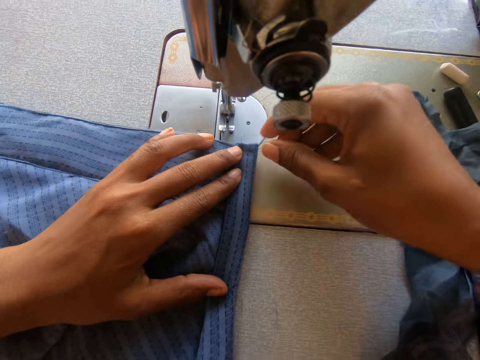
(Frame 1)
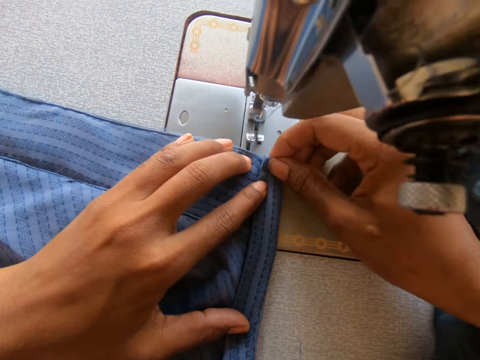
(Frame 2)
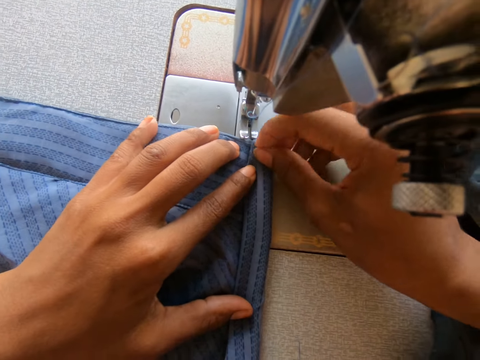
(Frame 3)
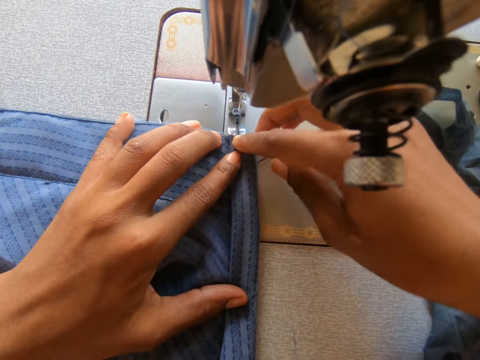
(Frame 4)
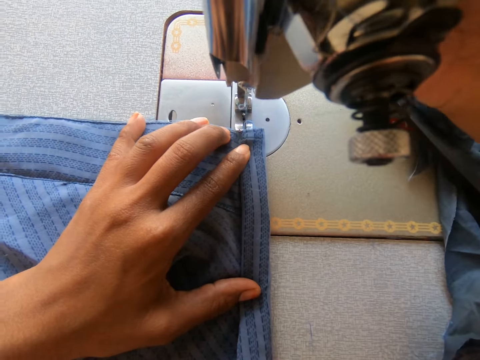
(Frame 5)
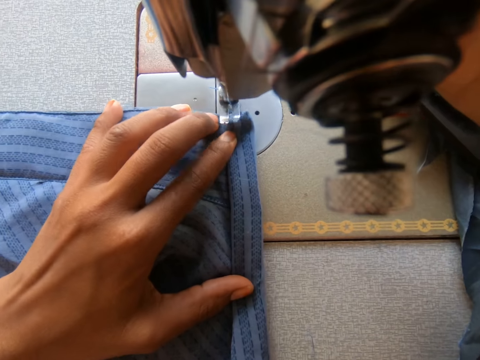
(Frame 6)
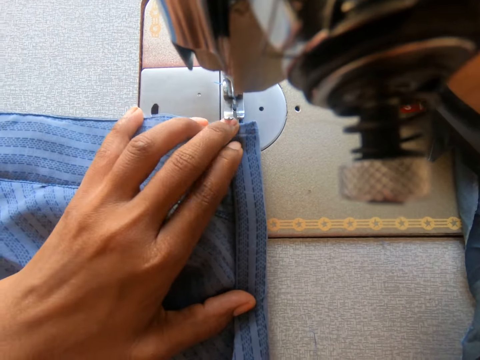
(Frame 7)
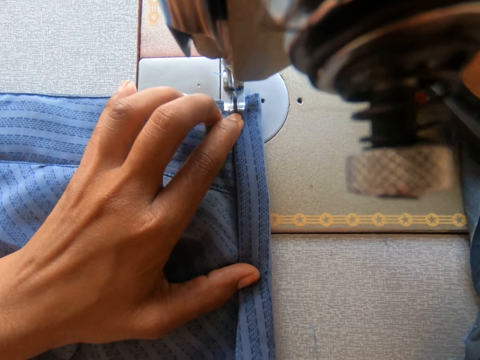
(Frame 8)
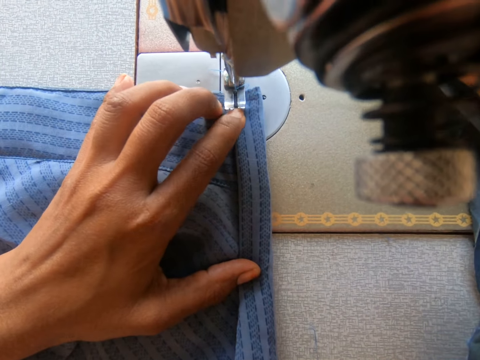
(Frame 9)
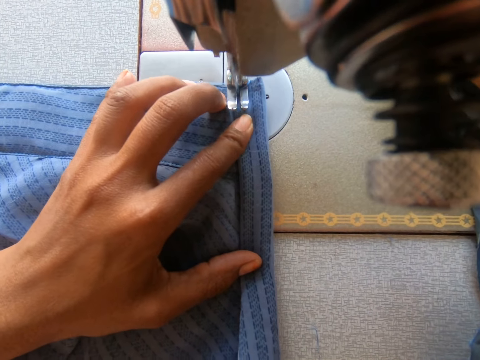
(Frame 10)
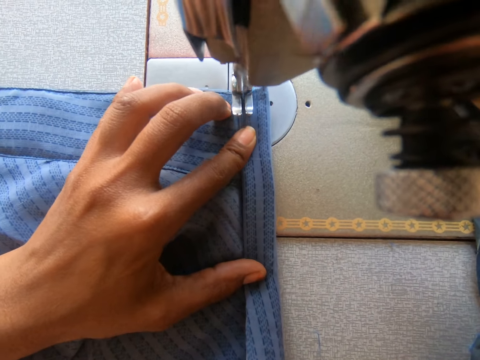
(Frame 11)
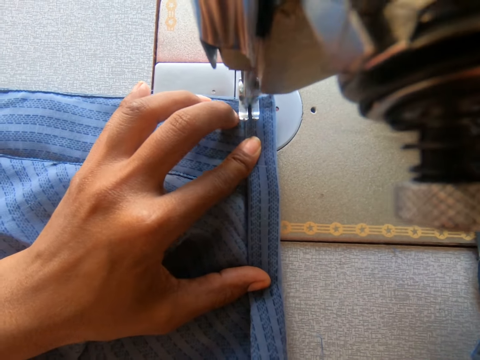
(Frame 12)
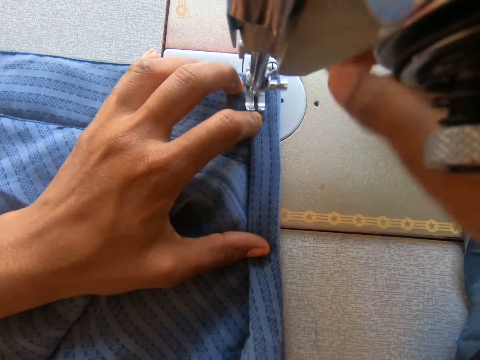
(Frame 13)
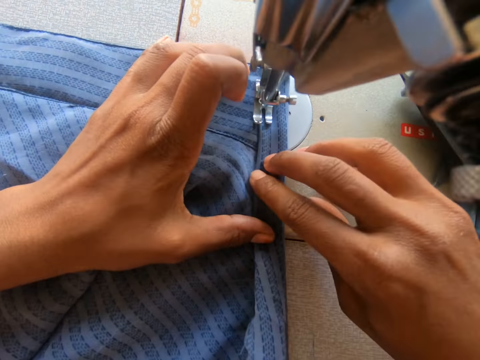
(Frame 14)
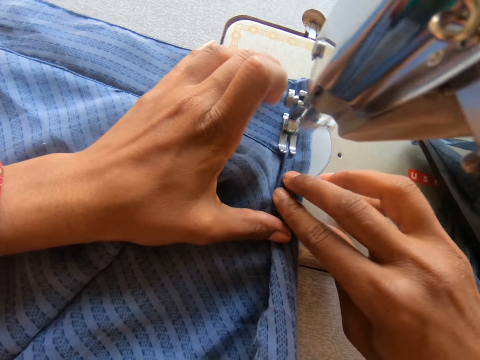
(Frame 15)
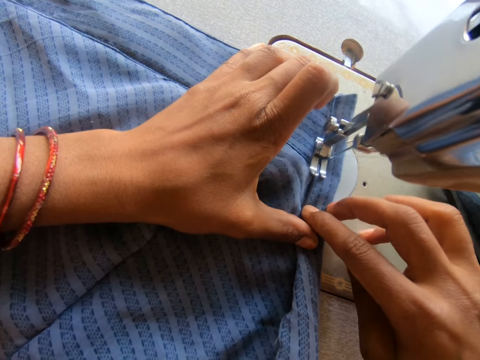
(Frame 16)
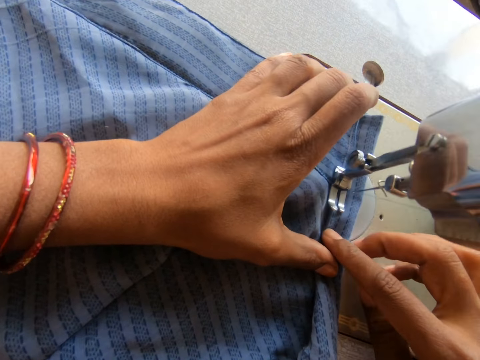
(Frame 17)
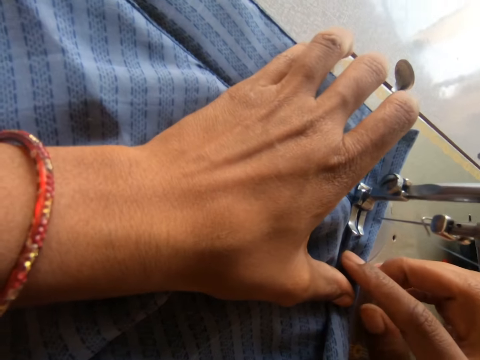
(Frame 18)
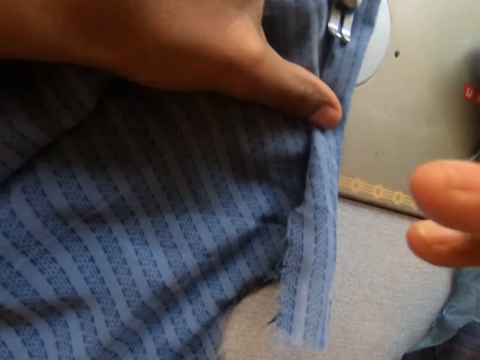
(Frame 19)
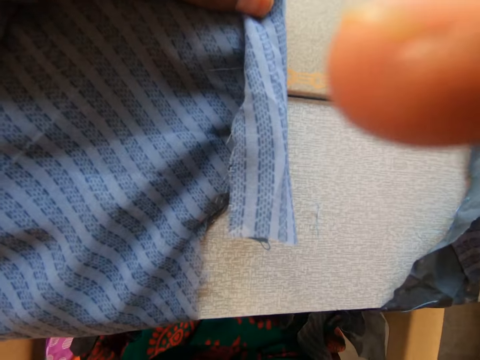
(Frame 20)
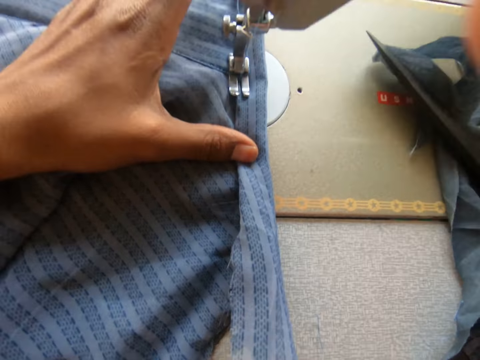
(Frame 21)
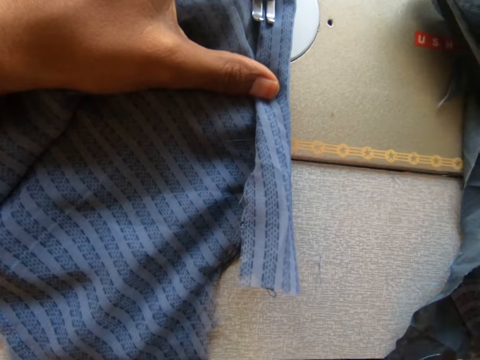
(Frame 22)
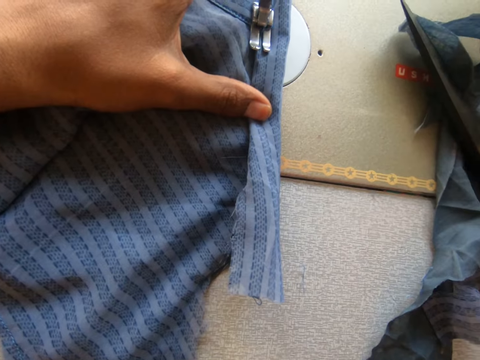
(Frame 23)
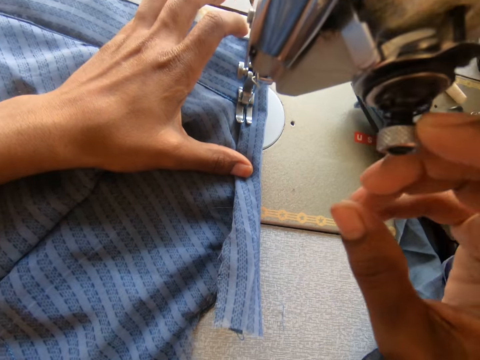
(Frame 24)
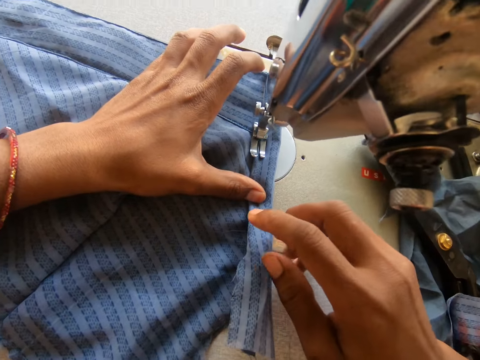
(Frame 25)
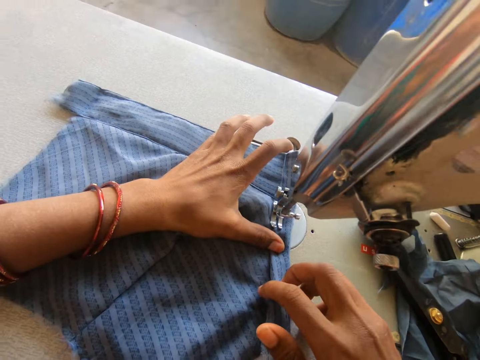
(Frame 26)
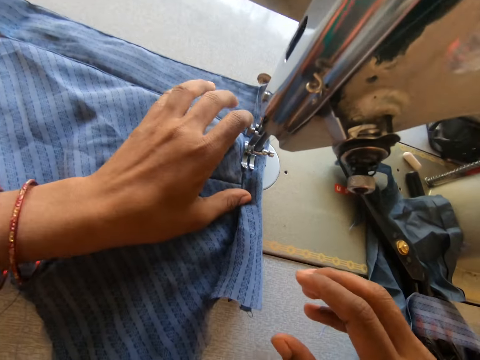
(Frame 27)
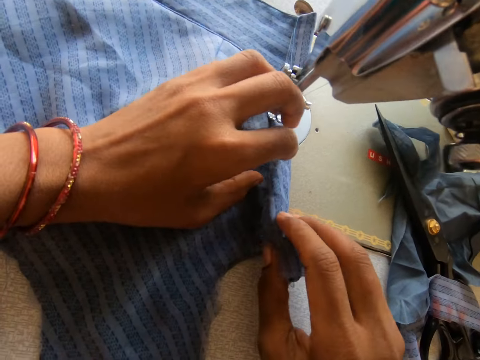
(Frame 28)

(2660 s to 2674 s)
The camera wearer lowers the presser foot. They sew a garment. They touch the garment. They sew the garment.

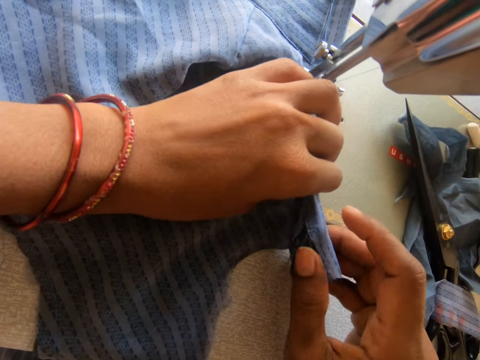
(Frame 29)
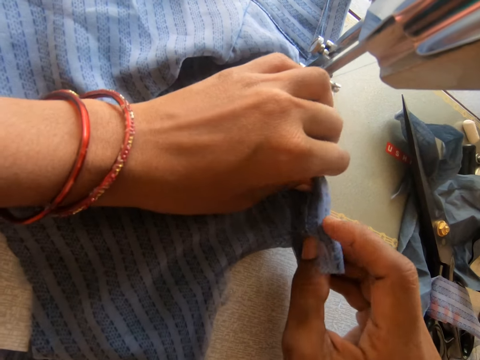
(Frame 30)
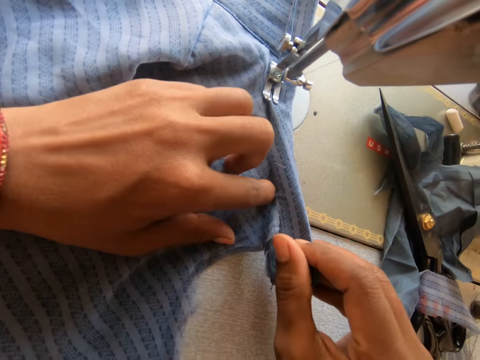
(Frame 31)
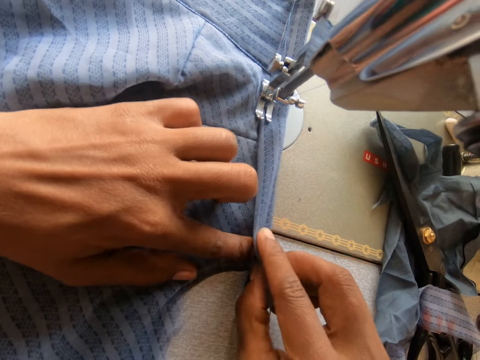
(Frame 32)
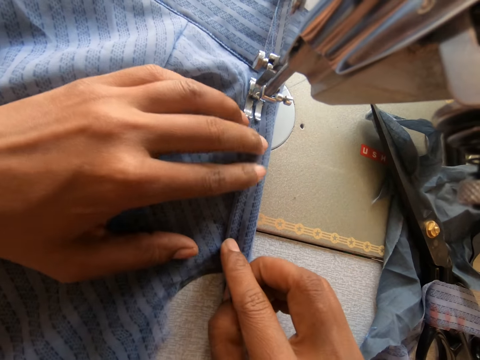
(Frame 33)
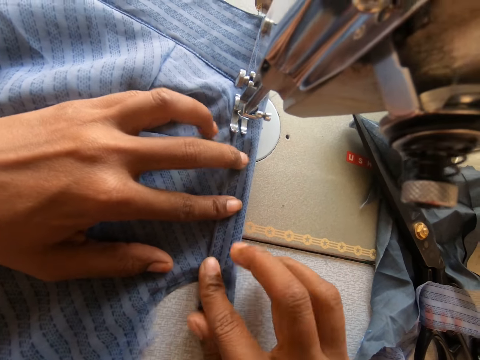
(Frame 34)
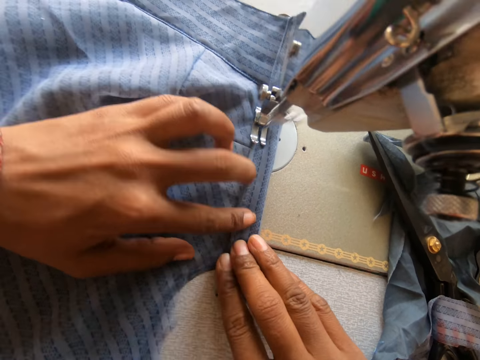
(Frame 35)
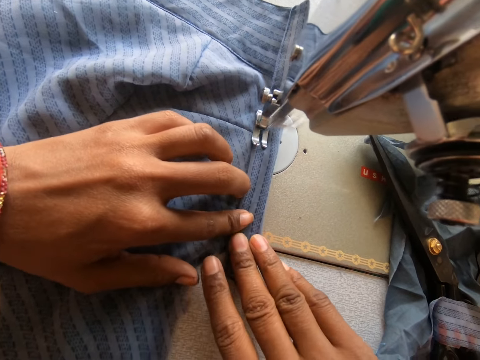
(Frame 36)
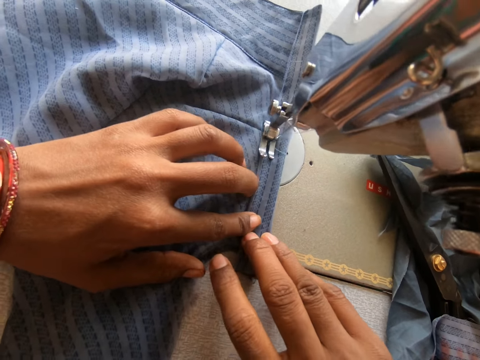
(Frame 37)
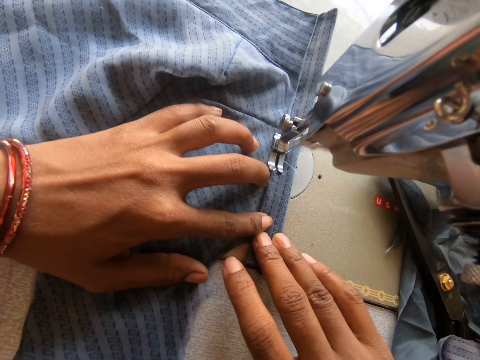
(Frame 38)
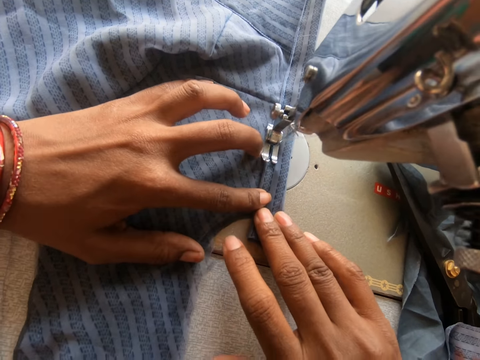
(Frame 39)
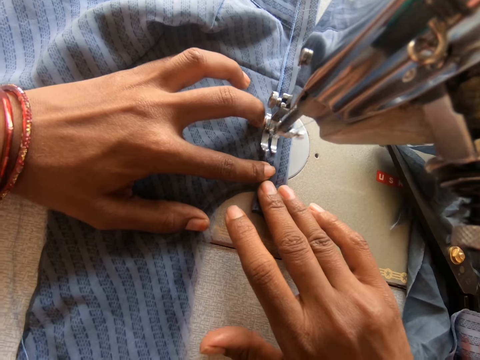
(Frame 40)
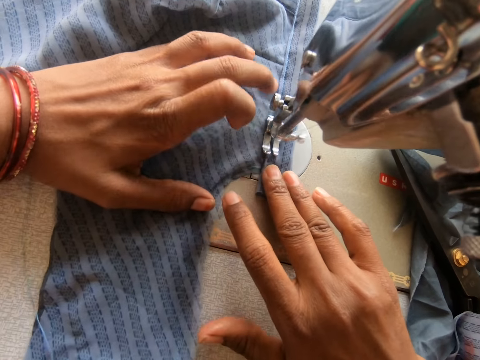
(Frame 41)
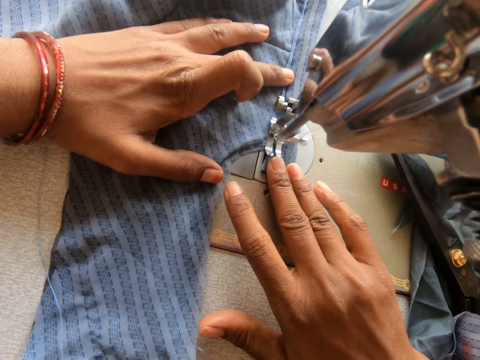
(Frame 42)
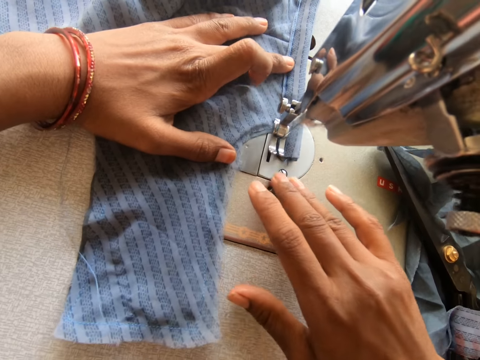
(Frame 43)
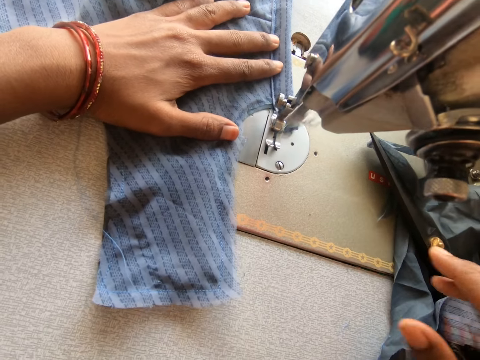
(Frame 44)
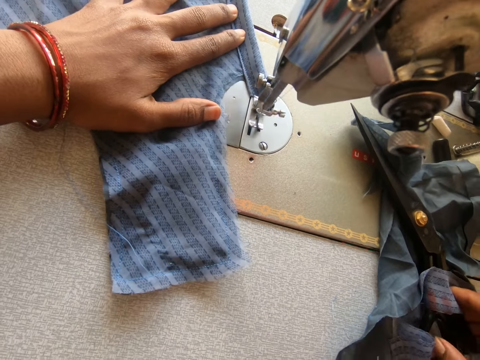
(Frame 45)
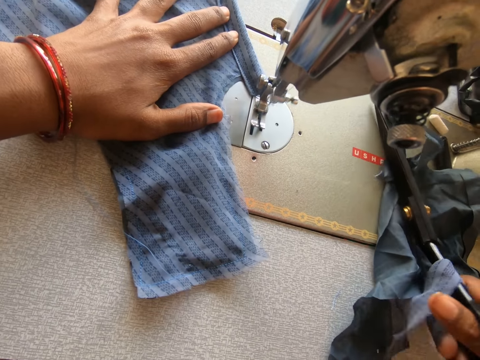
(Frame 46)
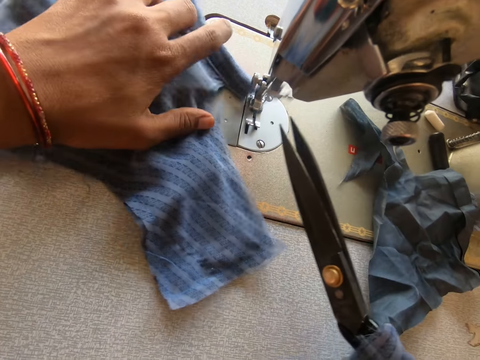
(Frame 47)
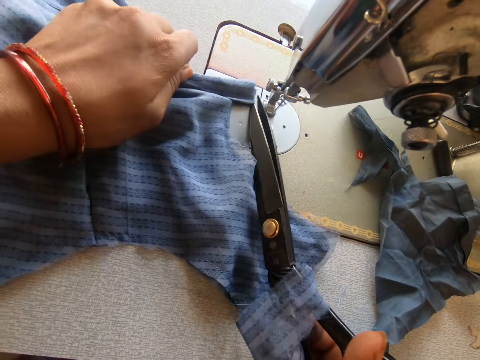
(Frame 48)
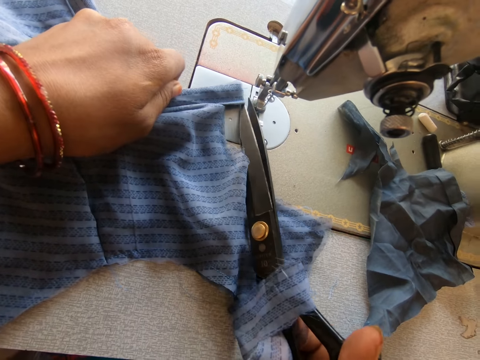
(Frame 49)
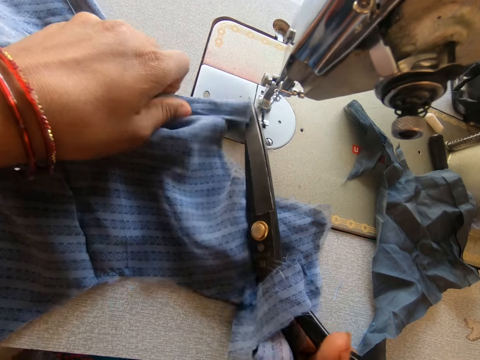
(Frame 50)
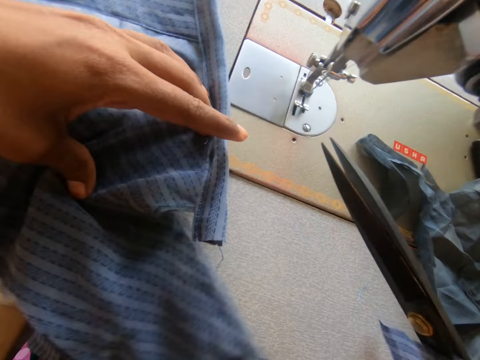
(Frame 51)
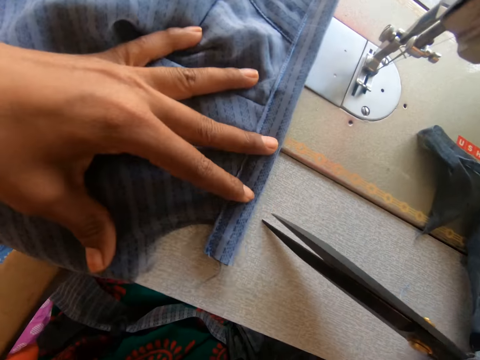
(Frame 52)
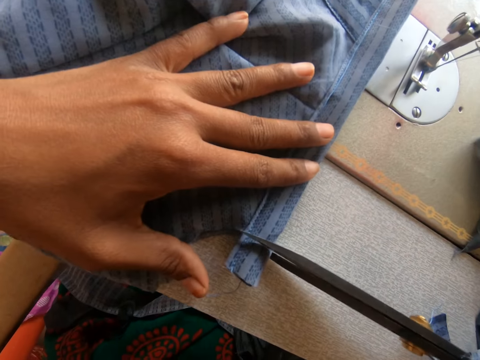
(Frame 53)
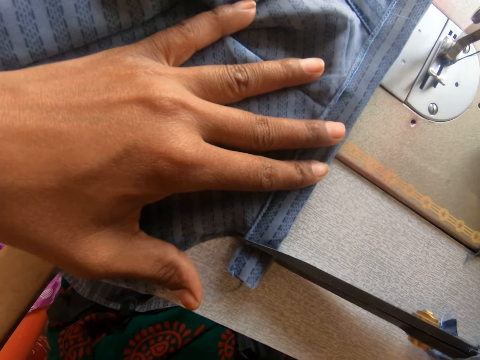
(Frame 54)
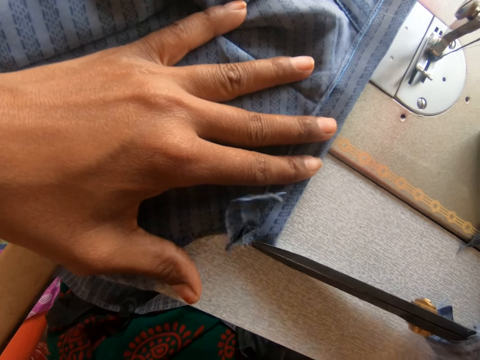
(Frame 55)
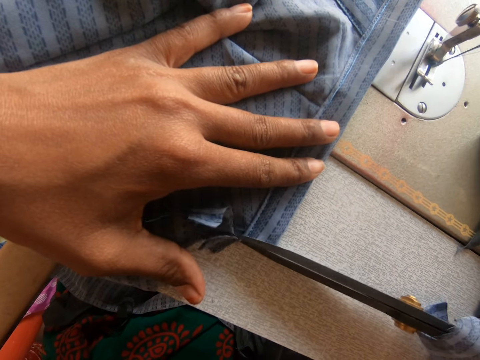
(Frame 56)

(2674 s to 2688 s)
The camera wearer folds a garment. They sew the garment. They take a pair of scissors. They cut a thread on the garment. They cut the garment.
